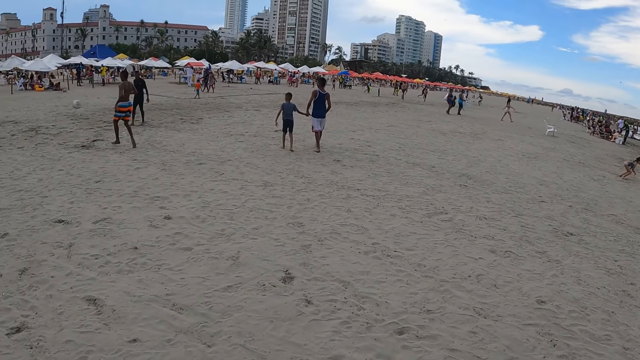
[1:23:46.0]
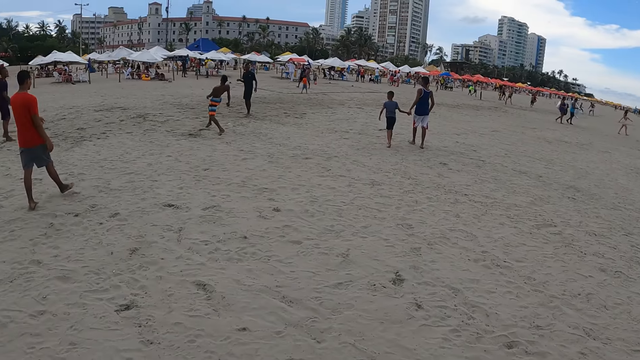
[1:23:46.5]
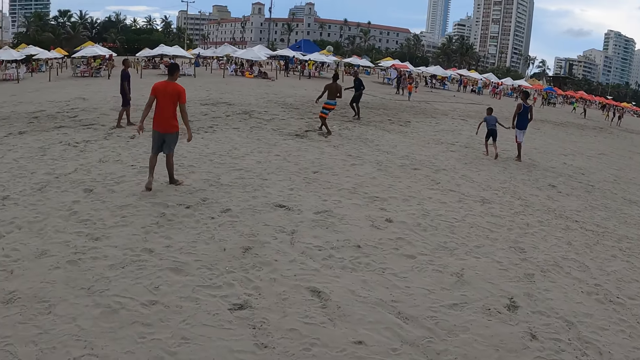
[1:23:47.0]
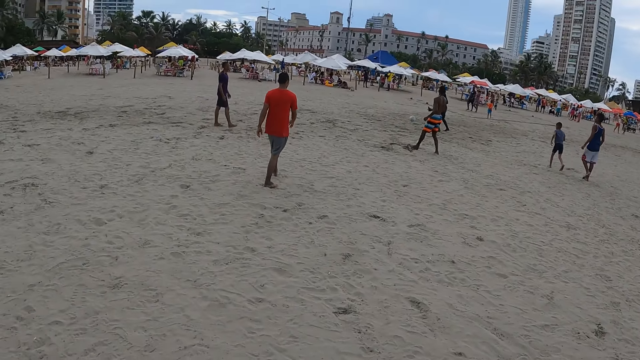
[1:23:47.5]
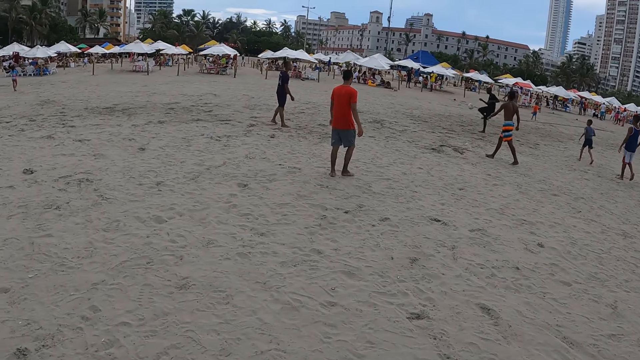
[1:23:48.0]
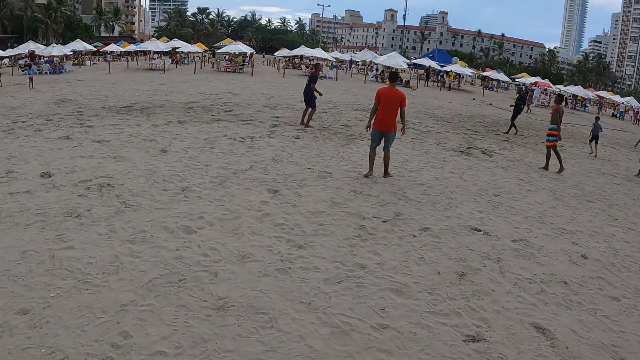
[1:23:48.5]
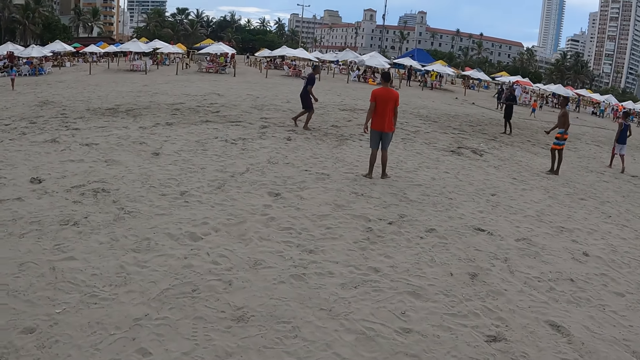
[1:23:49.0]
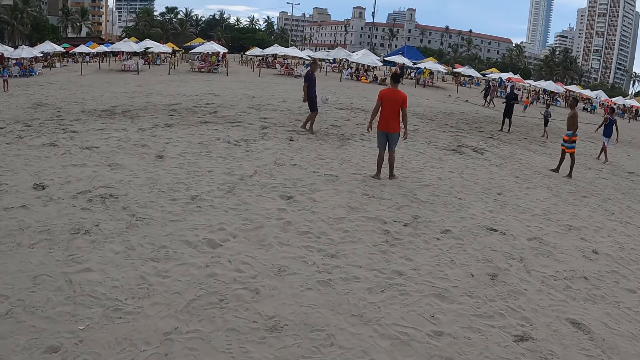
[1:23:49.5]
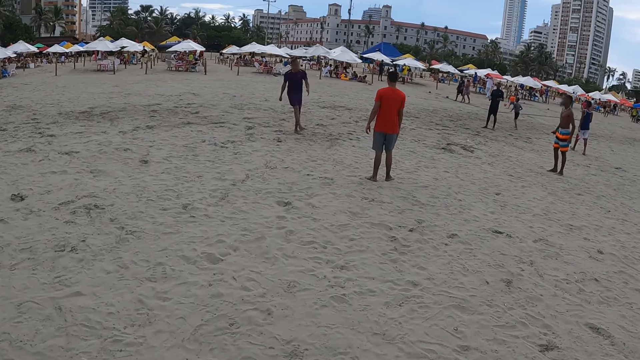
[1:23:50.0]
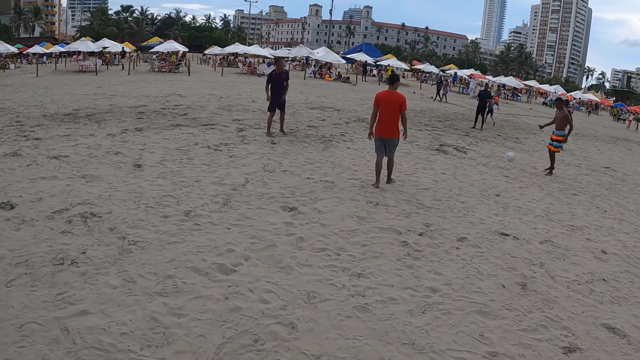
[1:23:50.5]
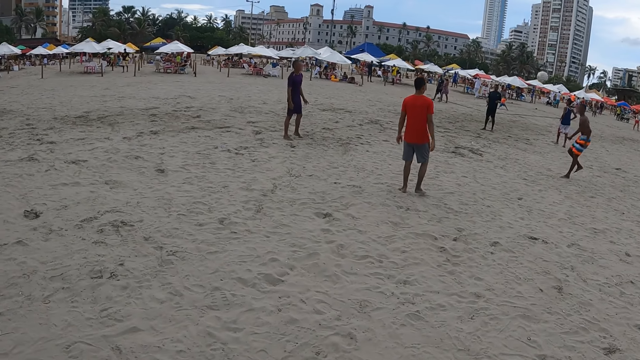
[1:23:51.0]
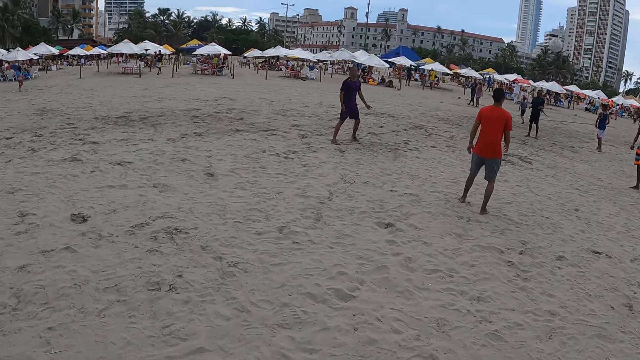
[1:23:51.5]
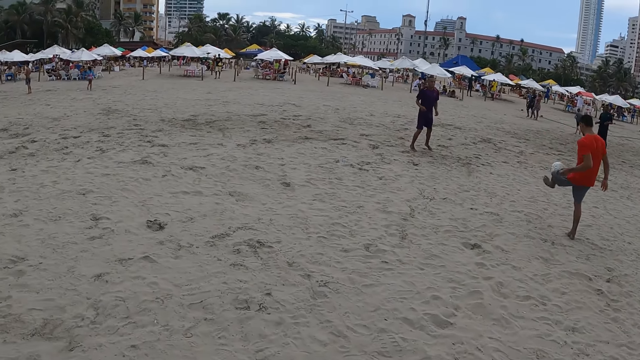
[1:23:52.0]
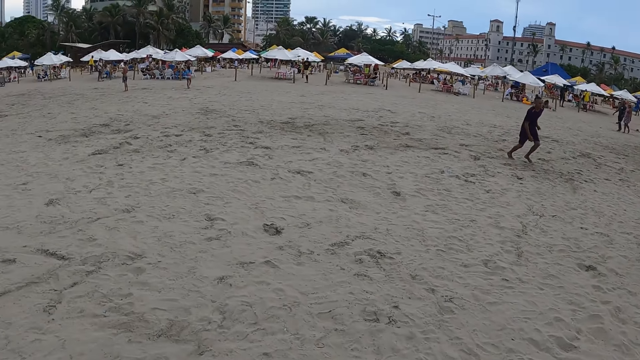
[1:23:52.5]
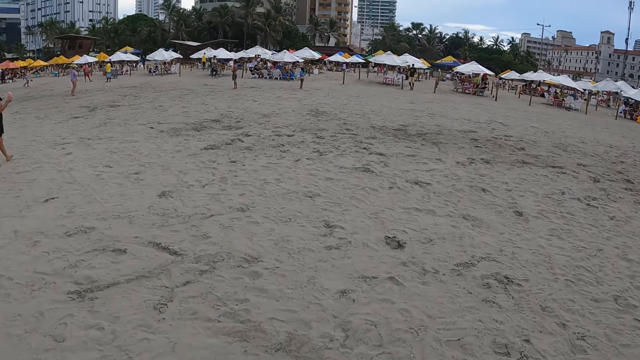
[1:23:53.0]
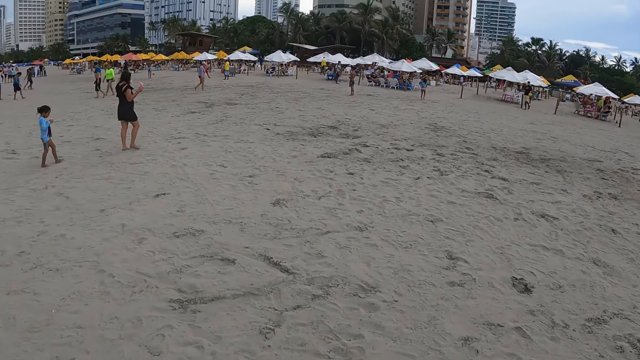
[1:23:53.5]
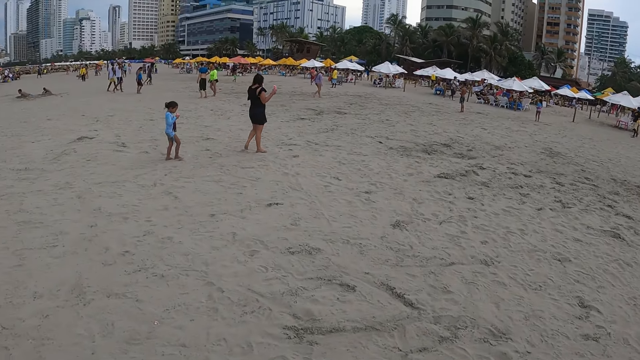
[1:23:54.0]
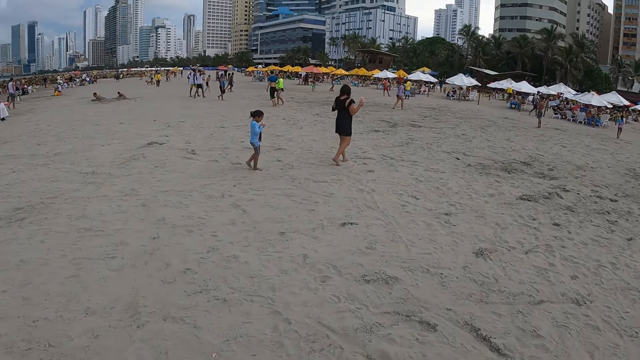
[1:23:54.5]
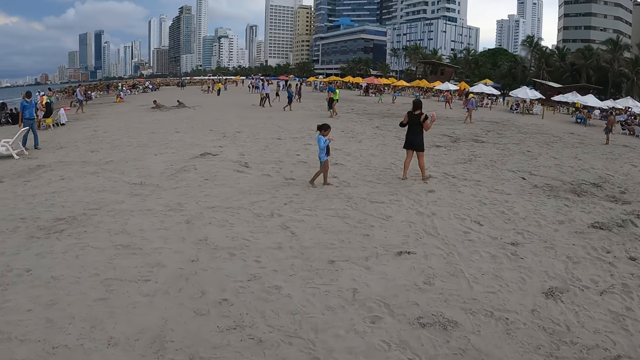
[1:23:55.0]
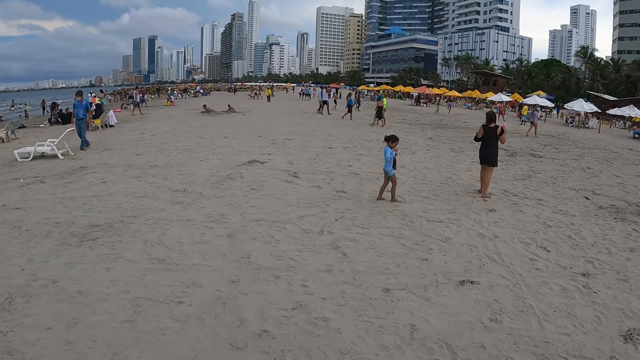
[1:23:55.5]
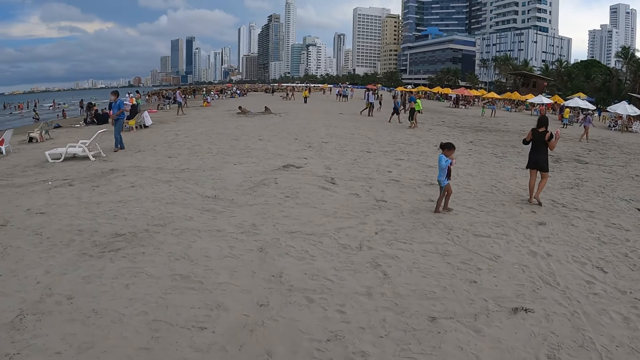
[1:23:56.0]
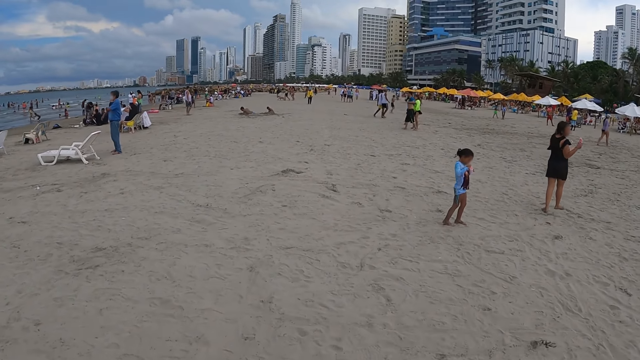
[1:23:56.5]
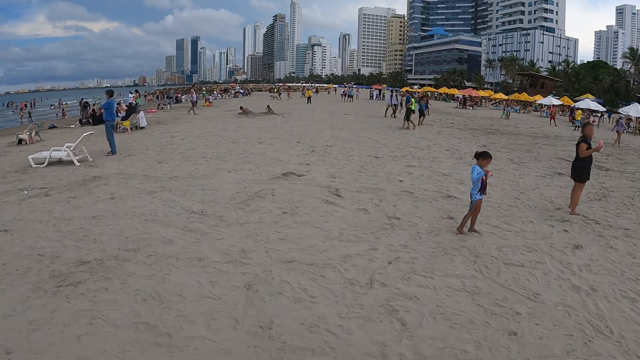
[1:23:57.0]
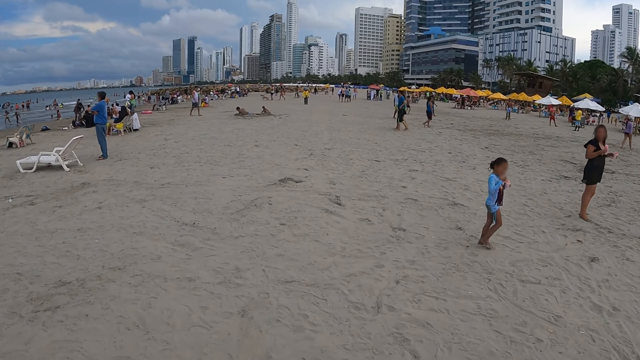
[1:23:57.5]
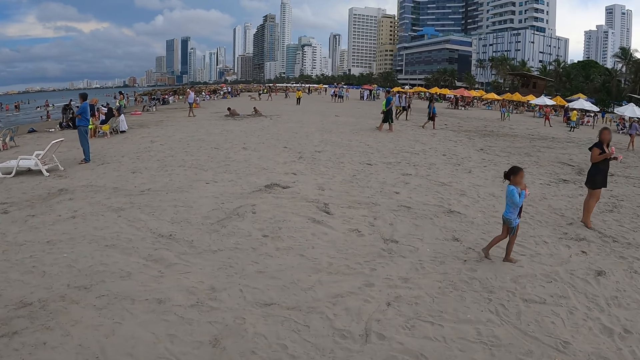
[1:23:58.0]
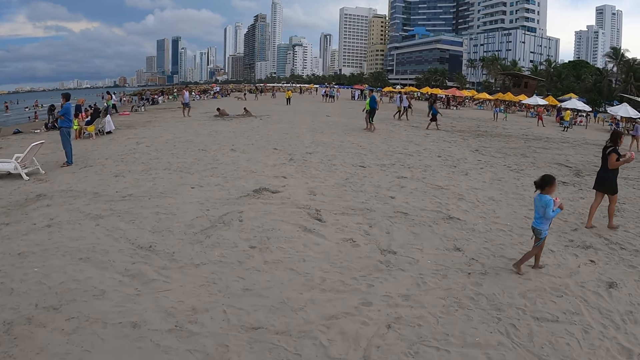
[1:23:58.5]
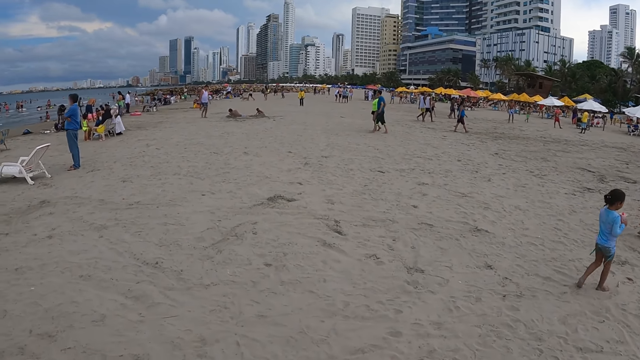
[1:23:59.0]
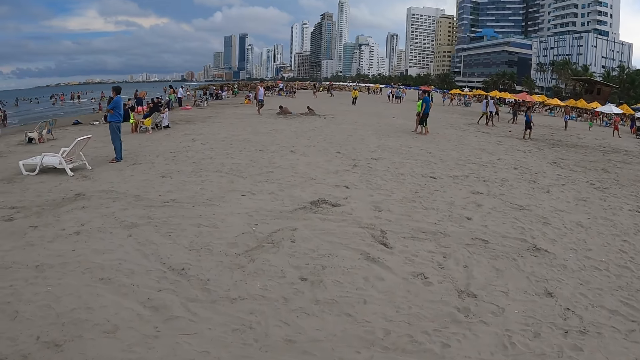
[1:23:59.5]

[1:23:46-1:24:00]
The camera wearer walks around. They look around. They walk around.

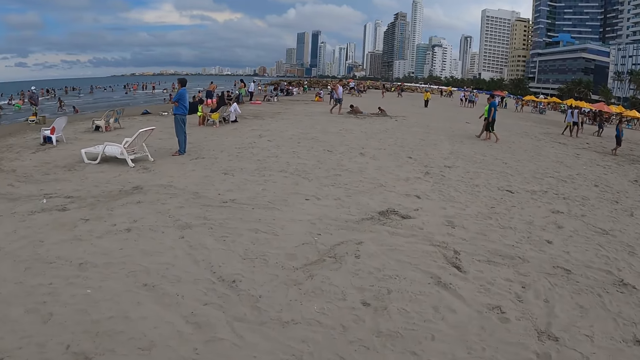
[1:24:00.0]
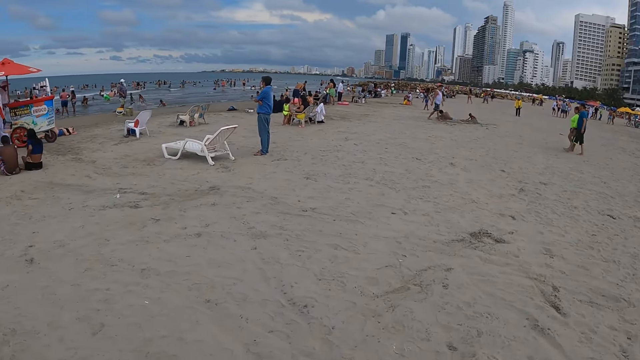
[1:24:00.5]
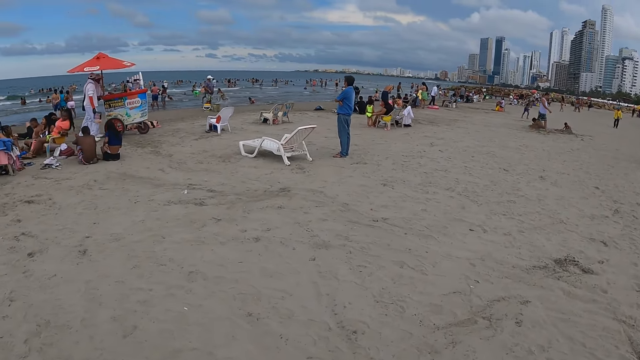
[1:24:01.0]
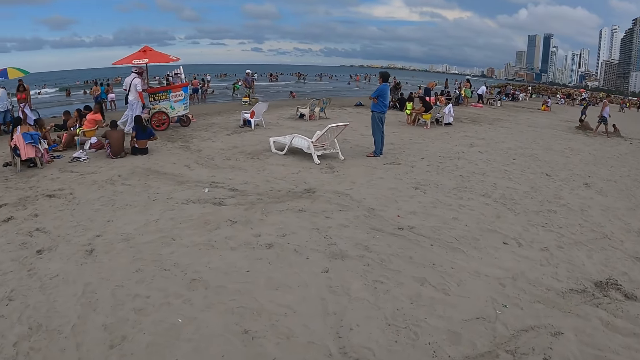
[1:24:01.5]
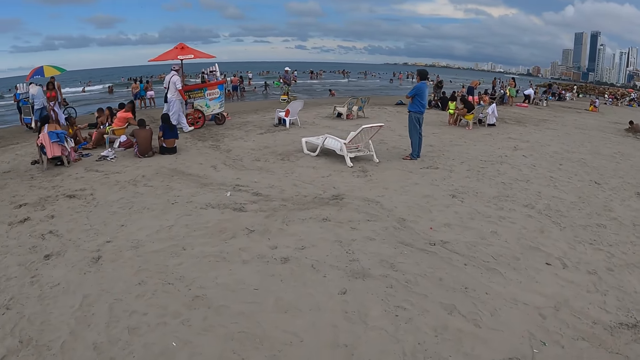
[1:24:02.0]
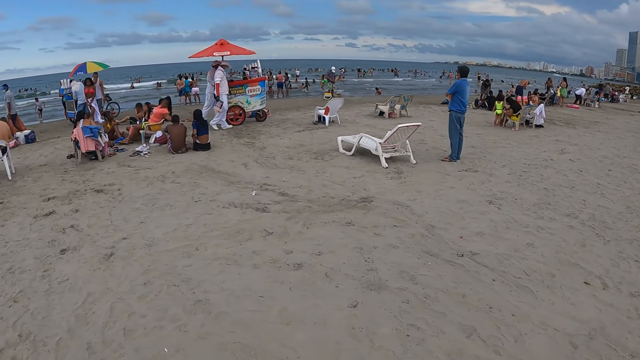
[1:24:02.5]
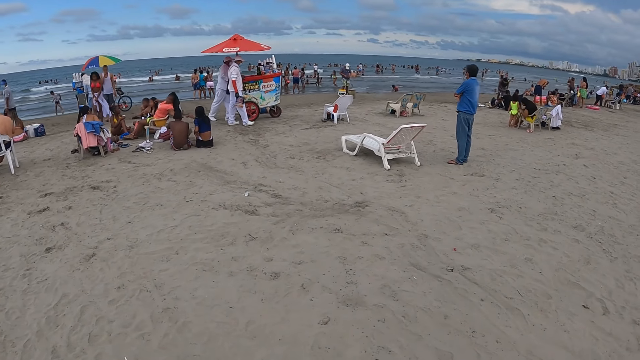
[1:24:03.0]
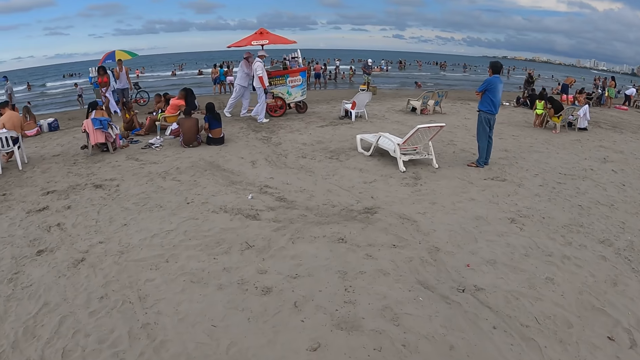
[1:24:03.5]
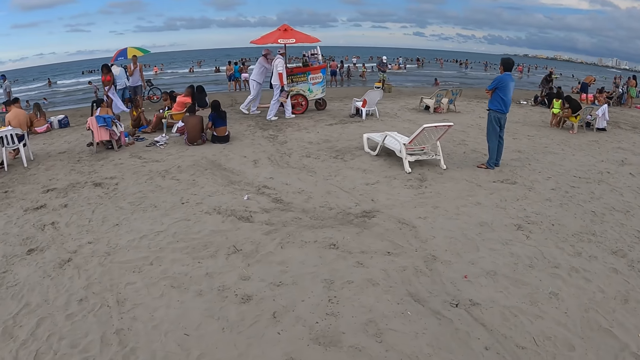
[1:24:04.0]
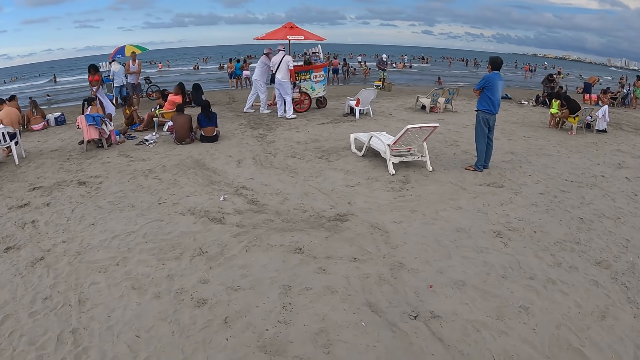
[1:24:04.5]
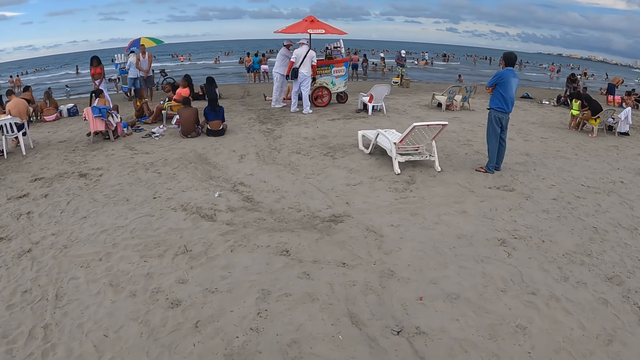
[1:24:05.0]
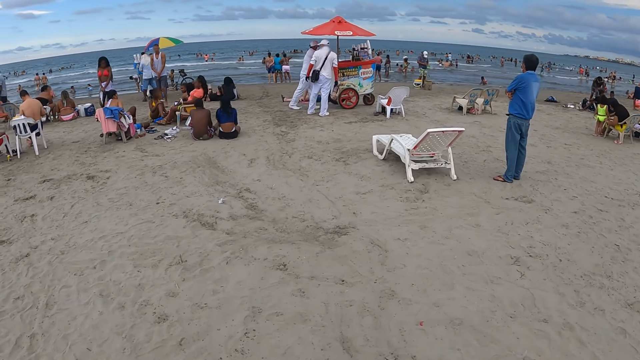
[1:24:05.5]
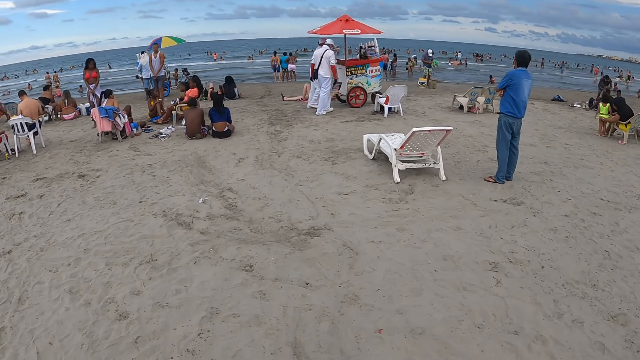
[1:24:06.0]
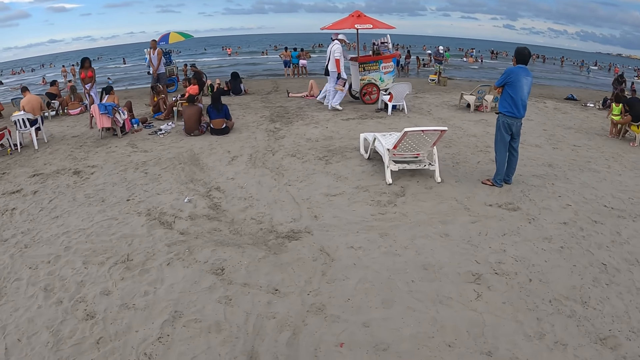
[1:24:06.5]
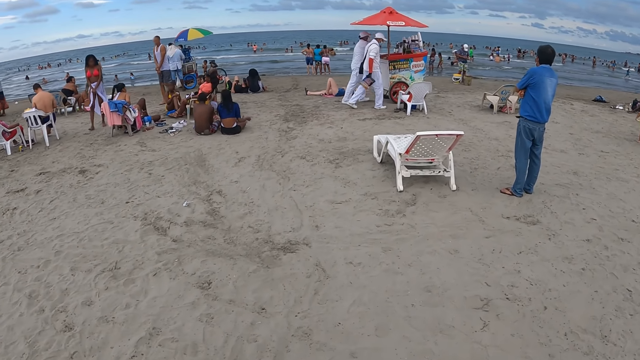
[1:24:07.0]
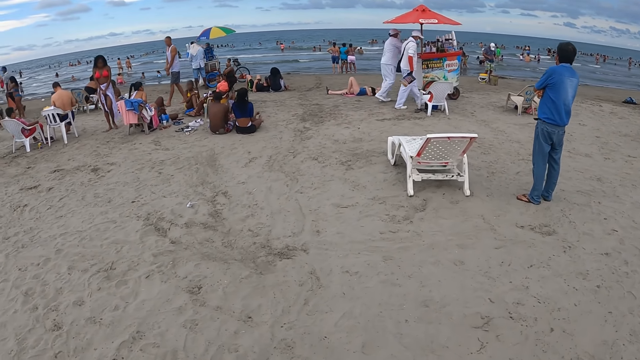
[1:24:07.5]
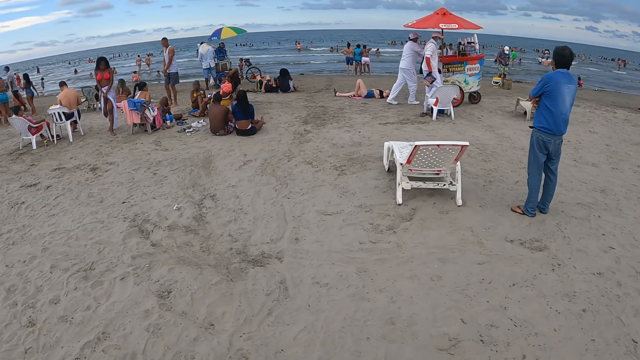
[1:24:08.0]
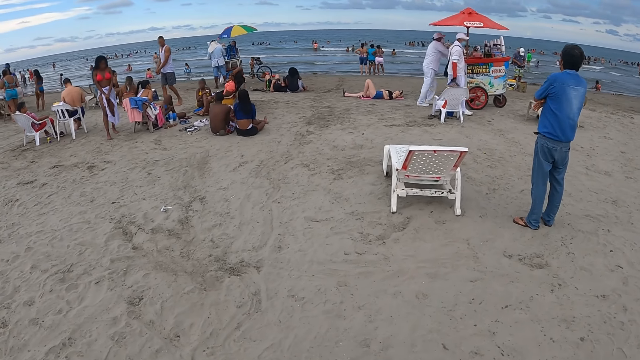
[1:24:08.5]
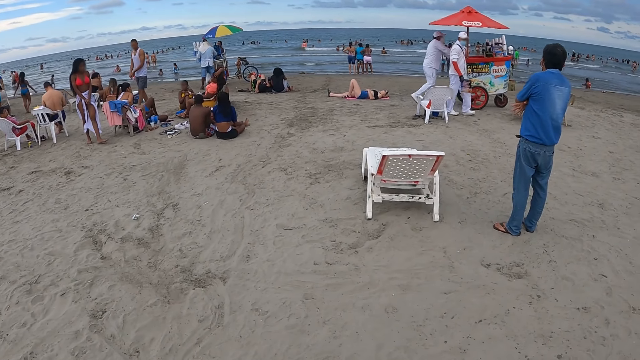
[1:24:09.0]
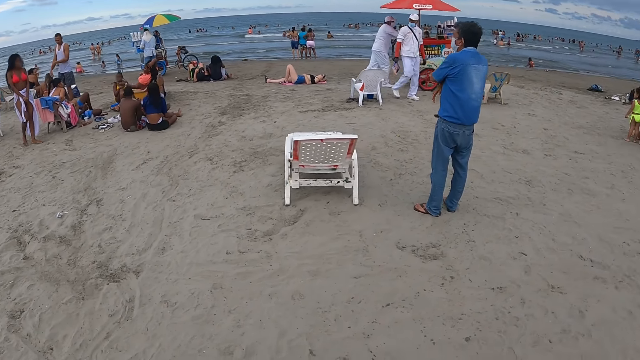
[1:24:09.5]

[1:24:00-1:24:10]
The camera wearer looks around.
